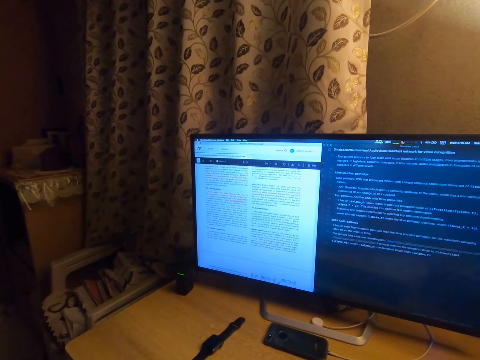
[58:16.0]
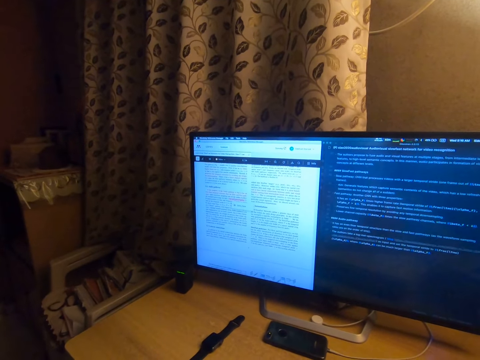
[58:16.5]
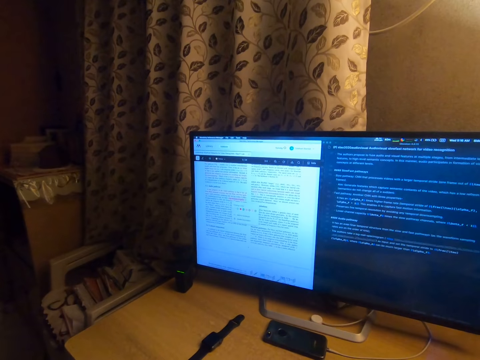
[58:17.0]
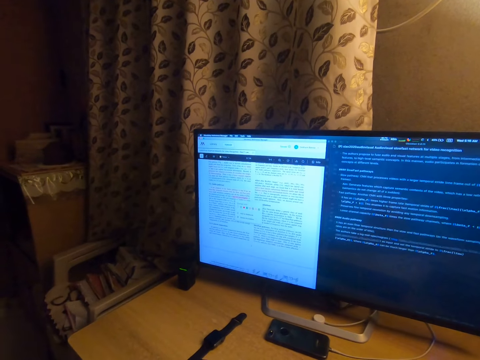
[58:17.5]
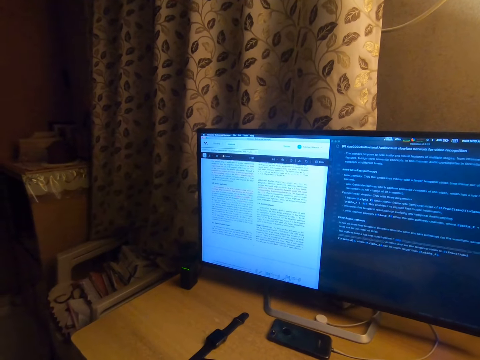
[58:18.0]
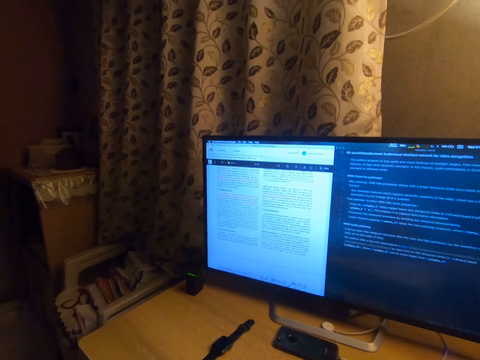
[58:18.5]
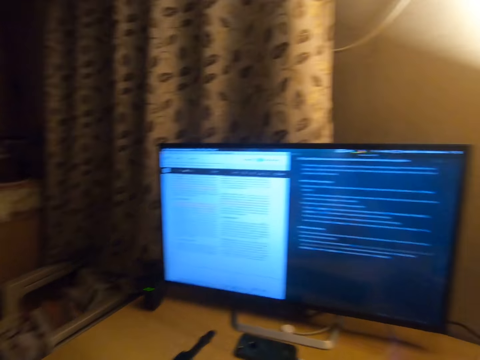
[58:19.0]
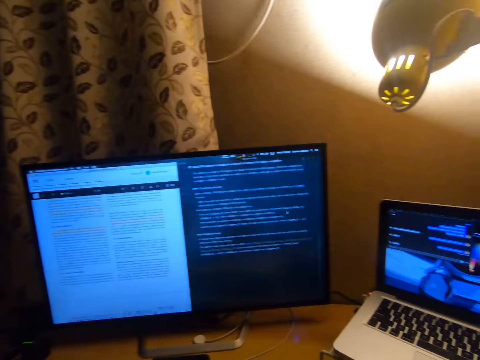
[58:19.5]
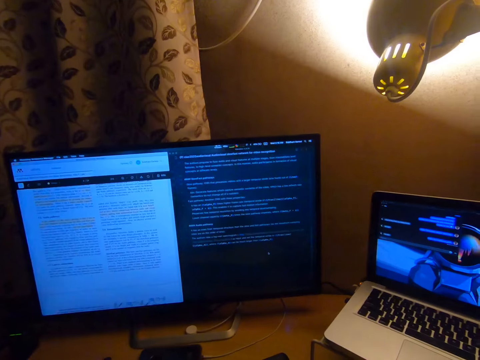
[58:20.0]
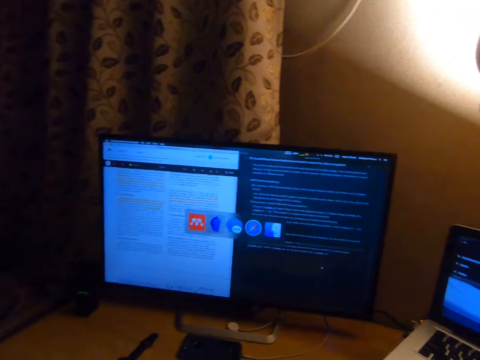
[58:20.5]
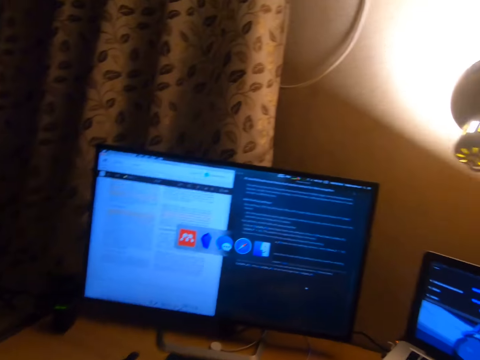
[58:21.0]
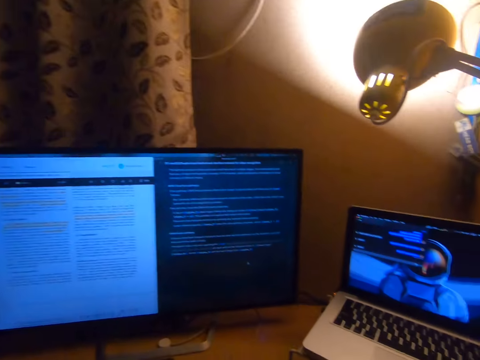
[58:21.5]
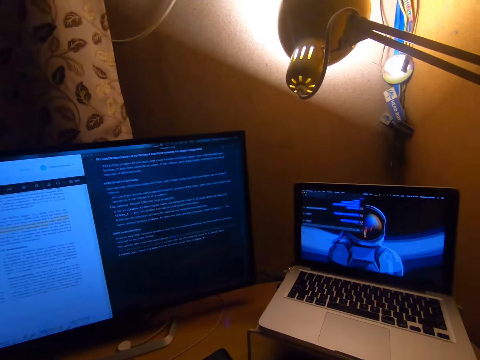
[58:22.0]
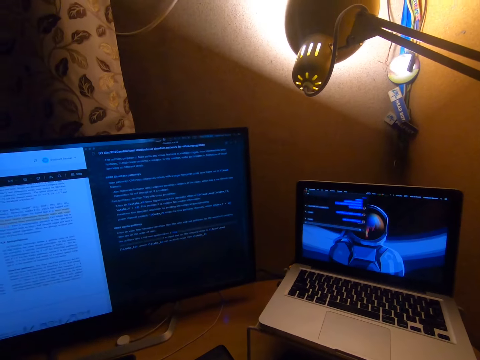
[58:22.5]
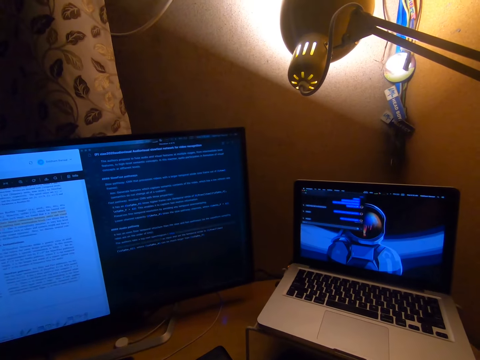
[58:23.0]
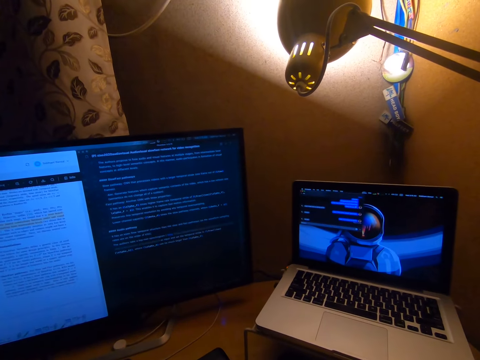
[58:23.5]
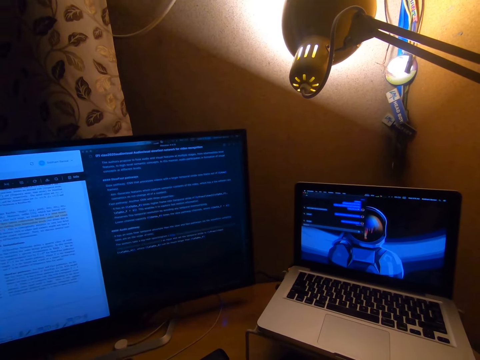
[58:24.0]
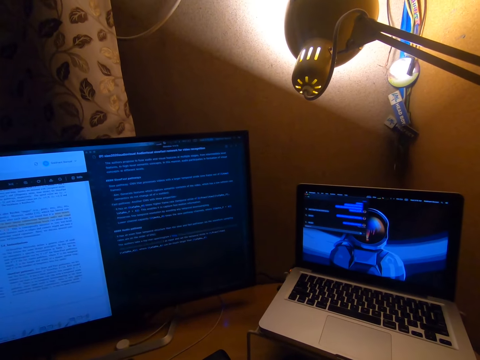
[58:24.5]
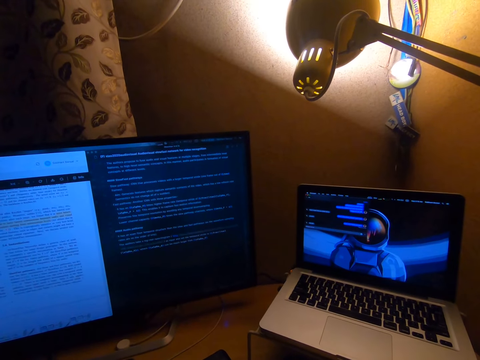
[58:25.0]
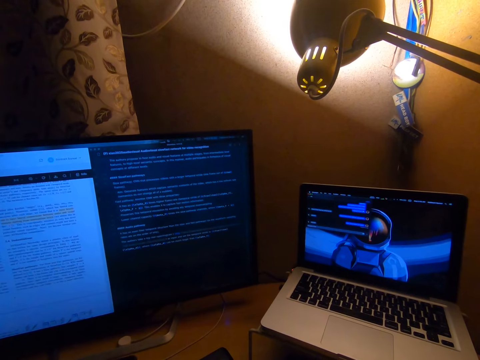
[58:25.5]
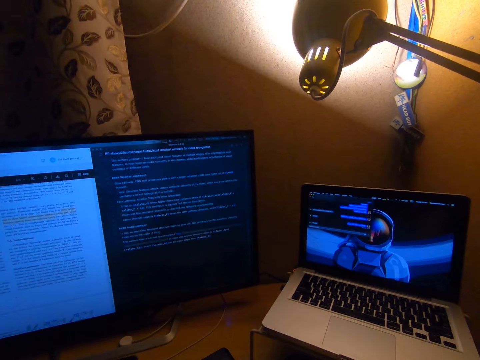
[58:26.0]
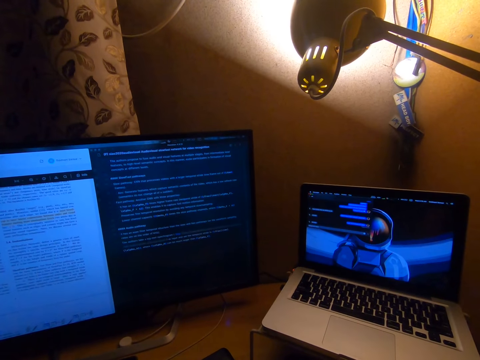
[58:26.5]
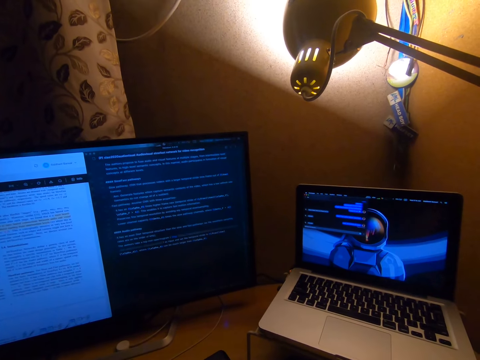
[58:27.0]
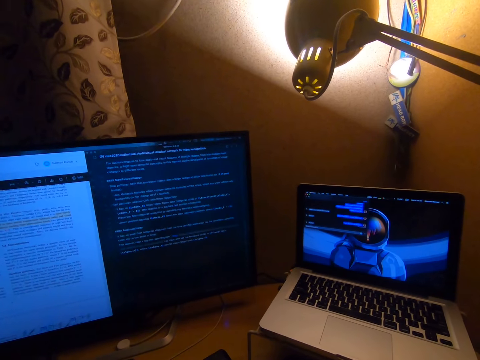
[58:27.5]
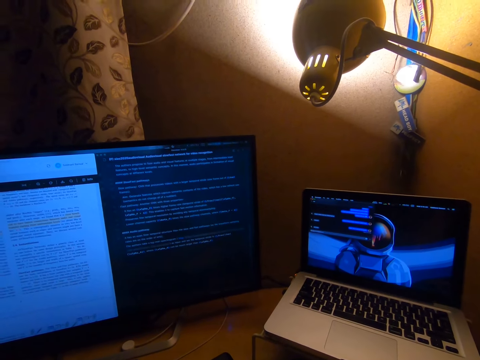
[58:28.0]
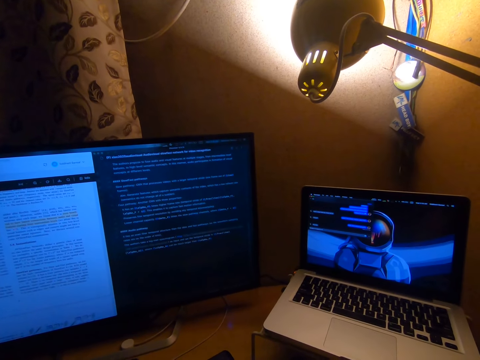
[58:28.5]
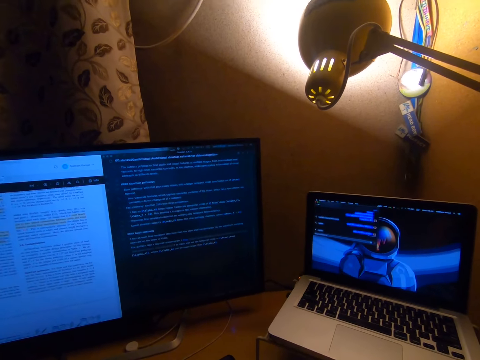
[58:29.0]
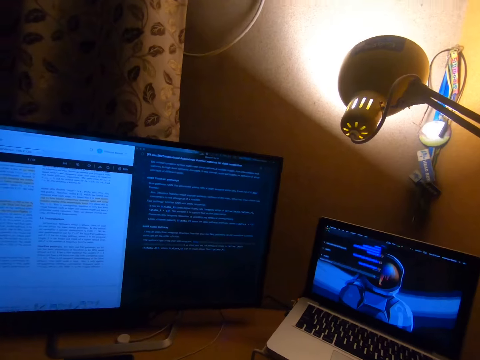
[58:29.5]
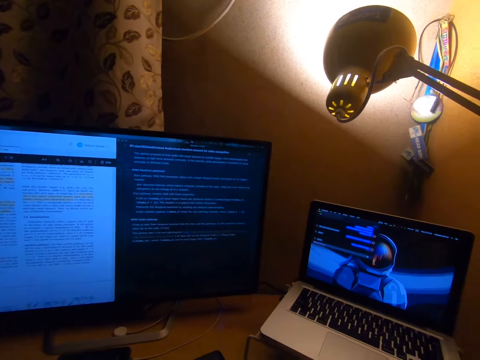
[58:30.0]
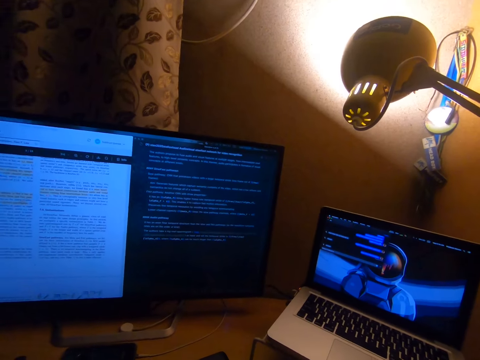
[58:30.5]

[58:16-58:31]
The camera wearer looks at the laptop. They work on the laptop on the table.

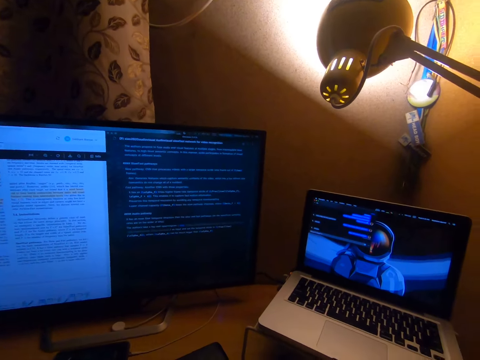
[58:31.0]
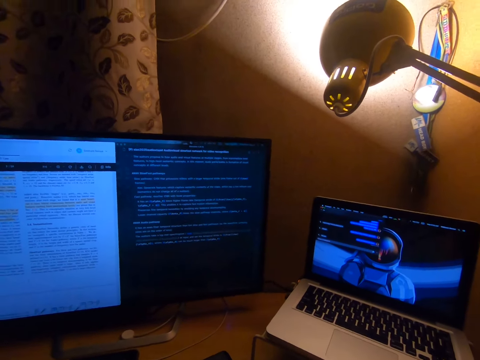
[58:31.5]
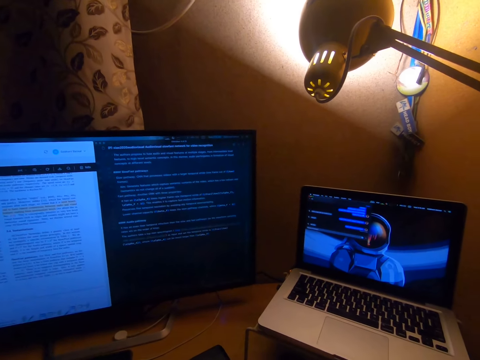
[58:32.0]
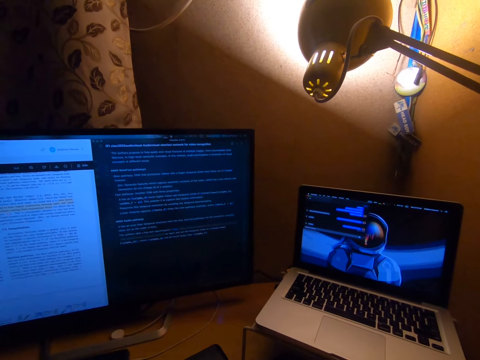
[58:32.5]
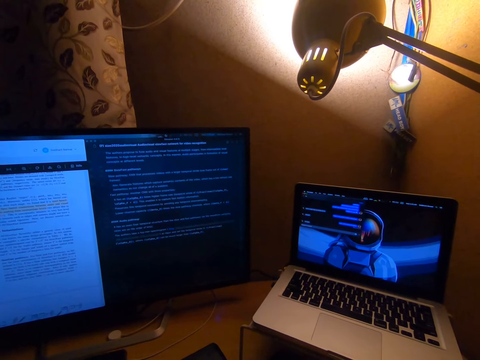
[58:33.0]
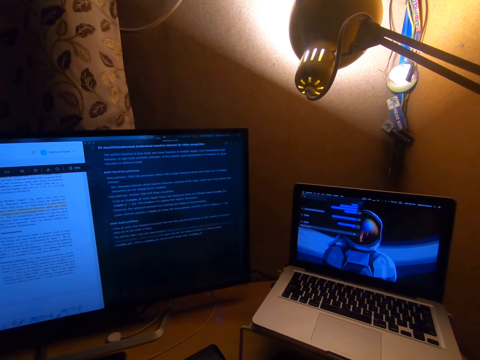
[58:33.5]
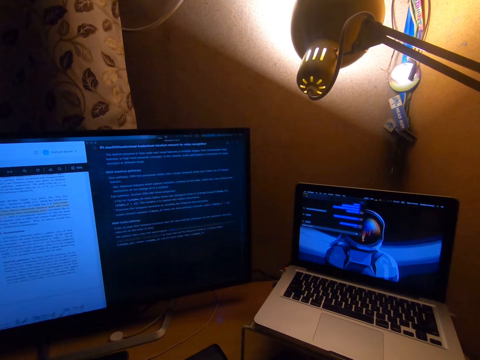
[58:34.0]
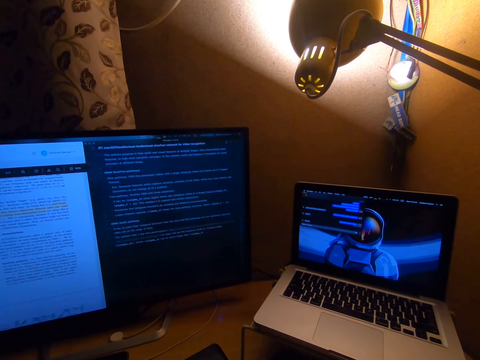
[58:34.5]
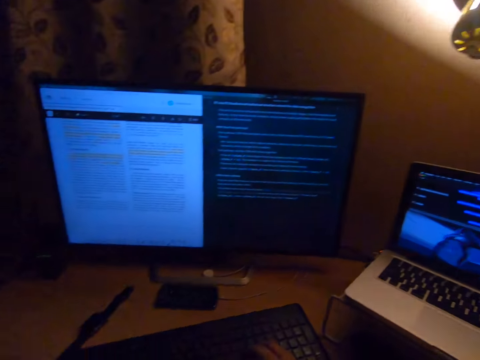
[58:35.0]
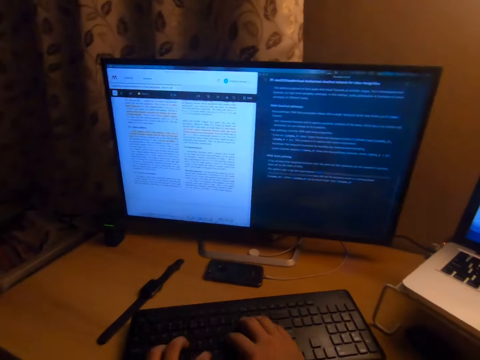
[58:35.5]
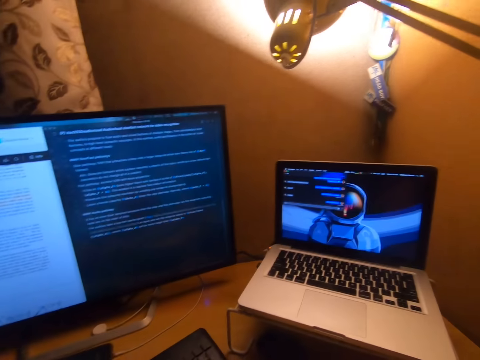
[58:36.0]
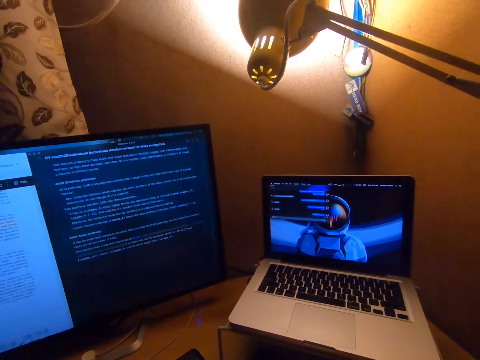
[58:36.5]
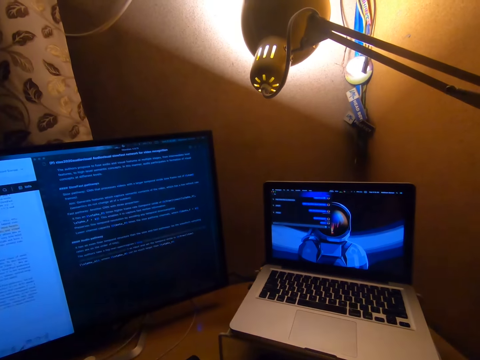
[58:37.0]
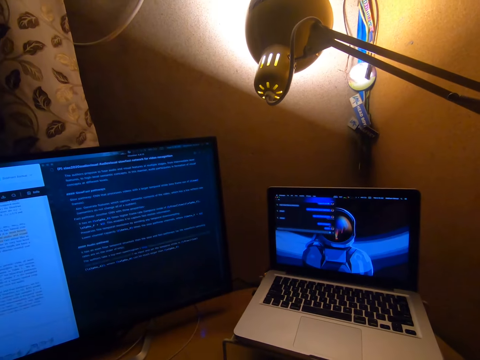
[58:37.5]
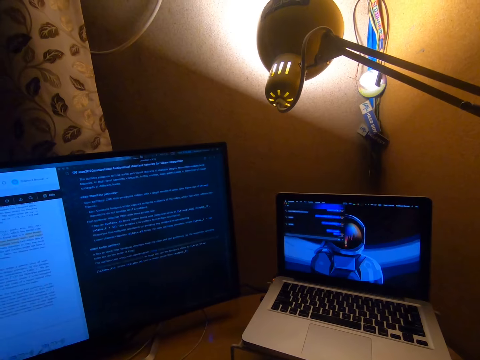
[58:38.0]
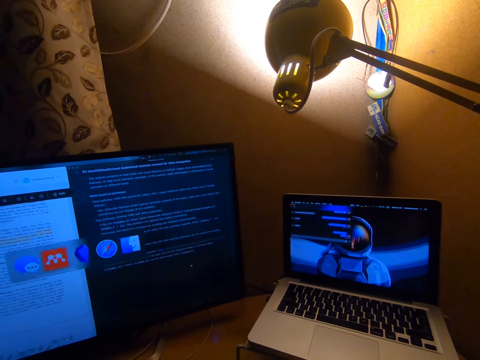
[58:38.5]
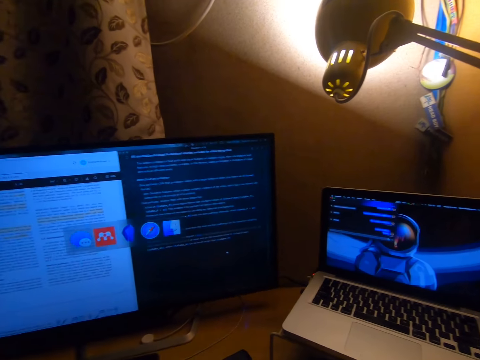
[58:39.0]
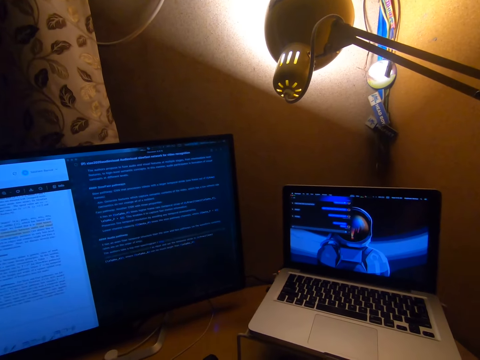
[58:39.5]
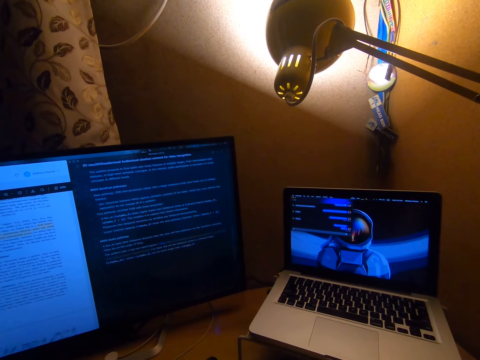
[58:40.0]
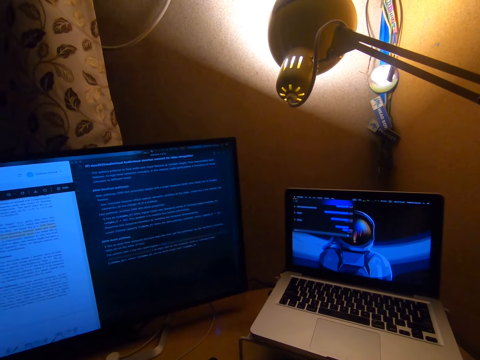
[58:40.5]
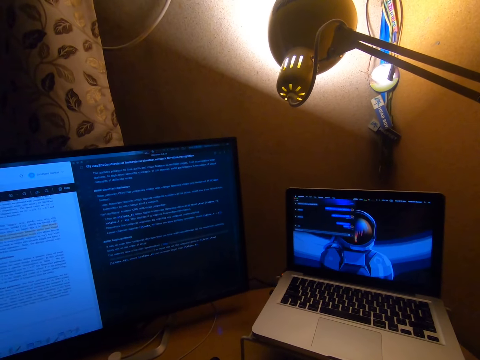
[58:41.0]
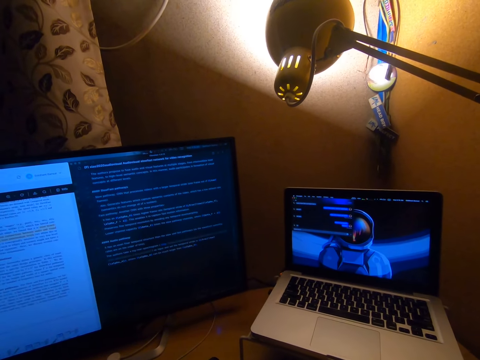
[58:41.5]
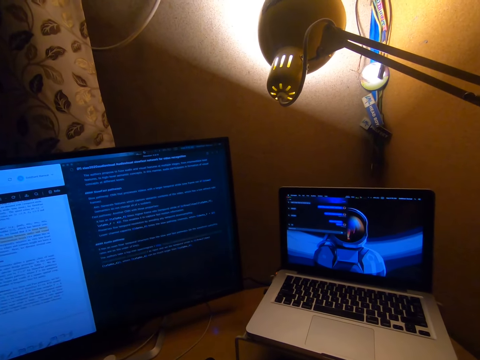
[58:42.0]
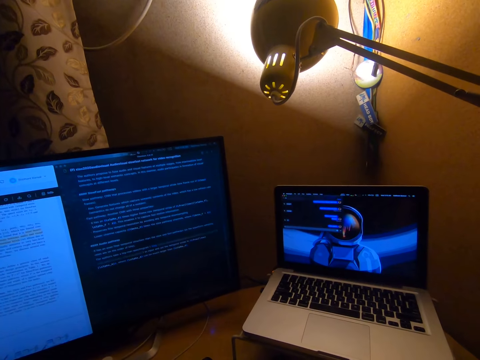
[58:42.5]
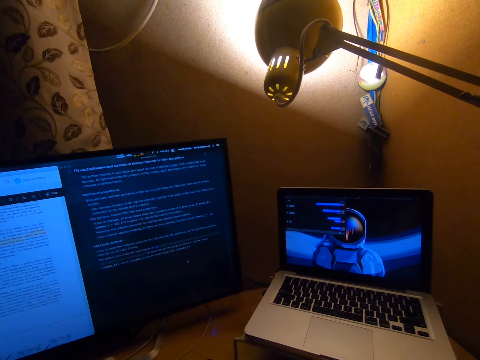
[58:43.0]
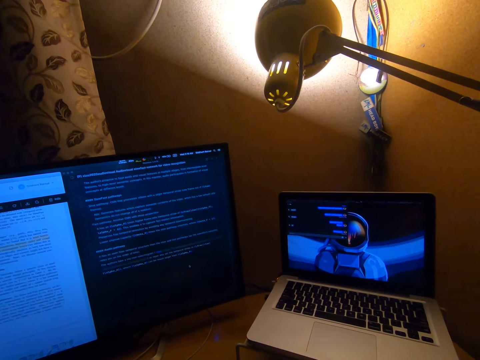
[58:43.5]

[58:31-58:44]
The camera wearer presses the keyboard on the table with her hands. She works on the laptop on the table.
